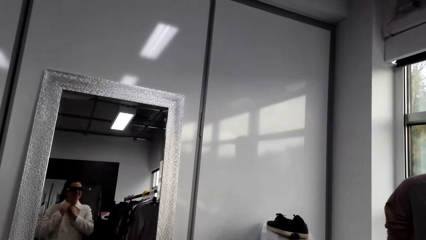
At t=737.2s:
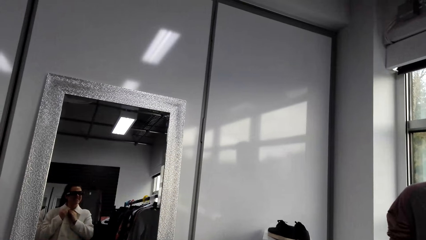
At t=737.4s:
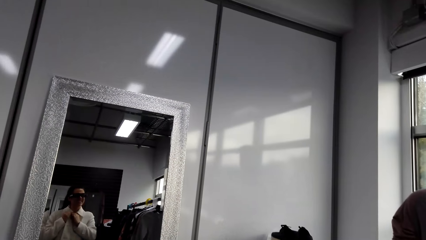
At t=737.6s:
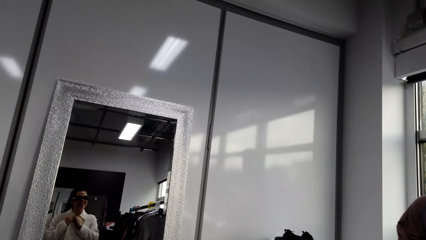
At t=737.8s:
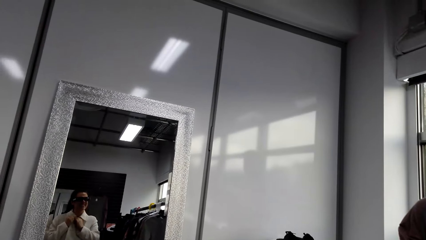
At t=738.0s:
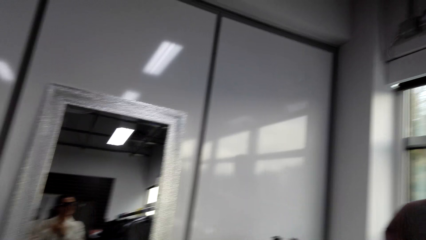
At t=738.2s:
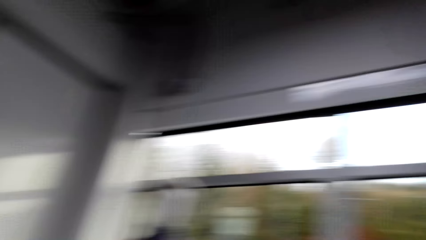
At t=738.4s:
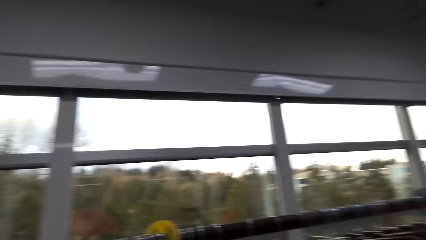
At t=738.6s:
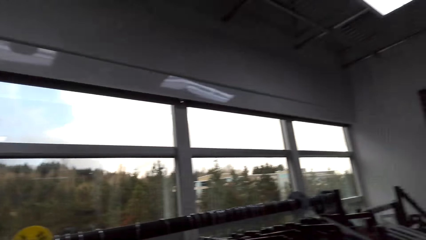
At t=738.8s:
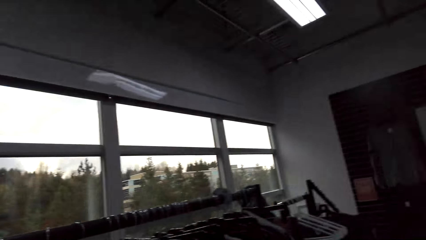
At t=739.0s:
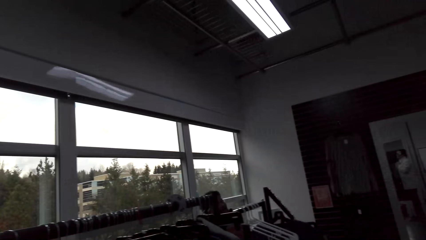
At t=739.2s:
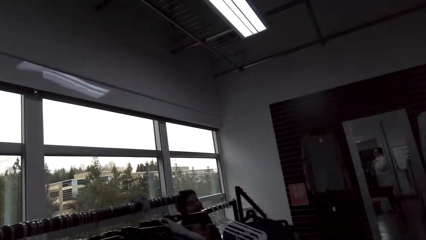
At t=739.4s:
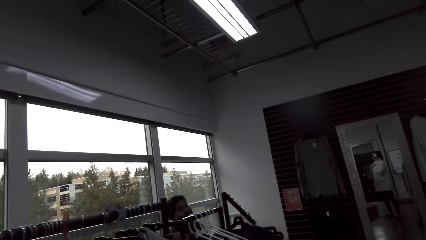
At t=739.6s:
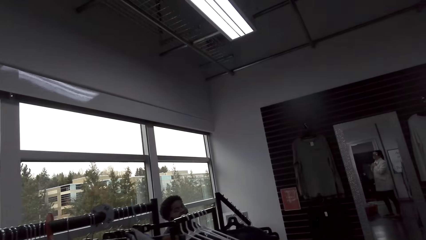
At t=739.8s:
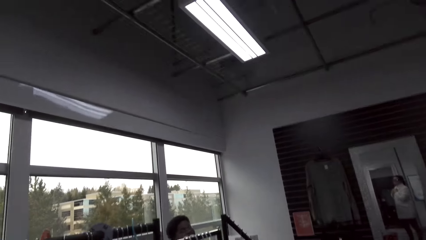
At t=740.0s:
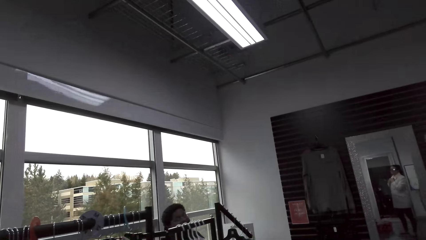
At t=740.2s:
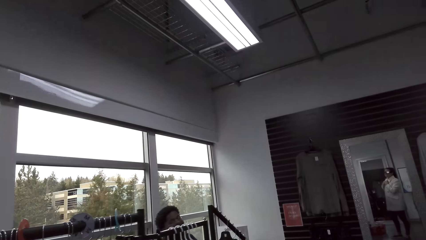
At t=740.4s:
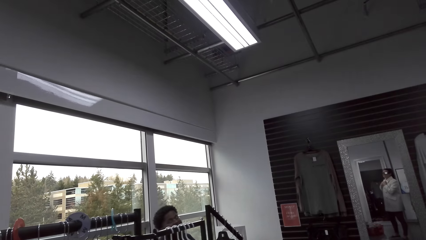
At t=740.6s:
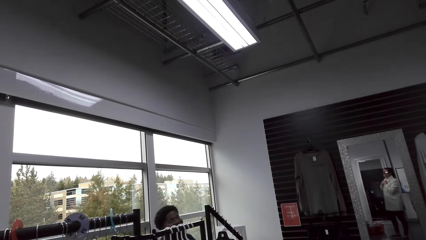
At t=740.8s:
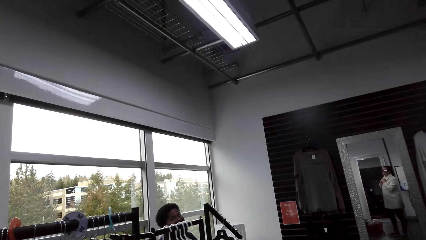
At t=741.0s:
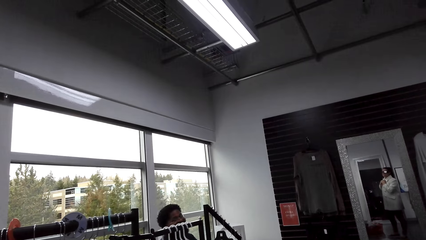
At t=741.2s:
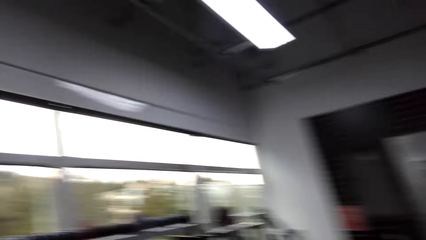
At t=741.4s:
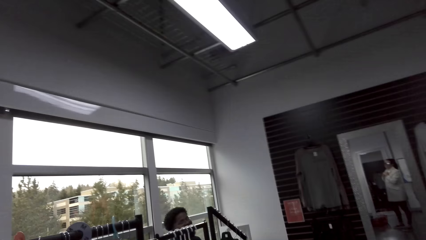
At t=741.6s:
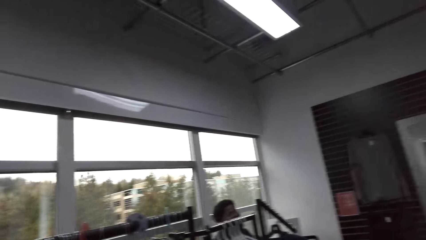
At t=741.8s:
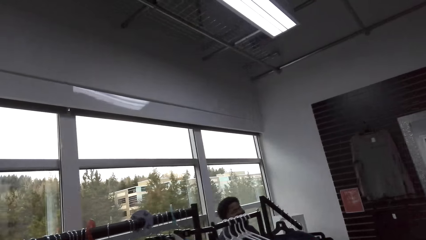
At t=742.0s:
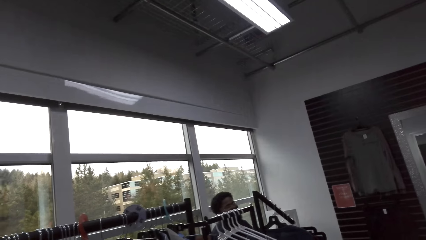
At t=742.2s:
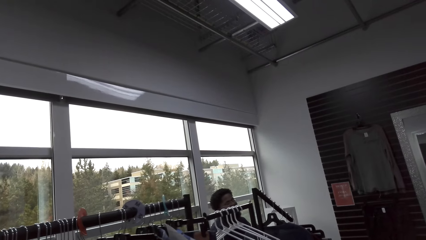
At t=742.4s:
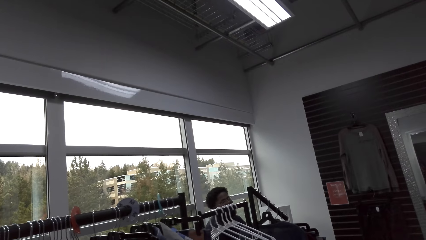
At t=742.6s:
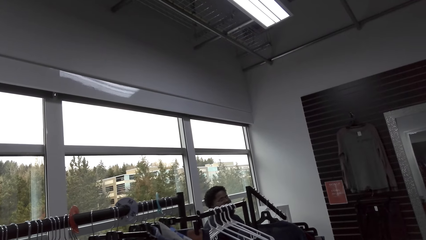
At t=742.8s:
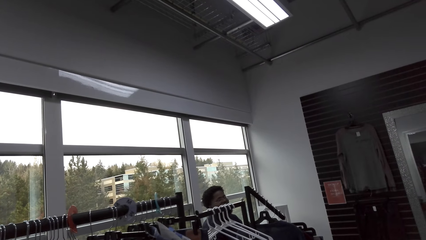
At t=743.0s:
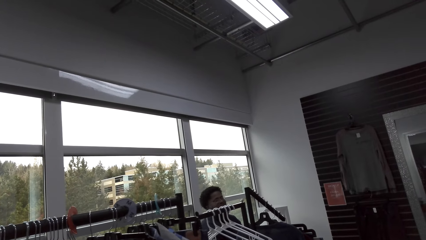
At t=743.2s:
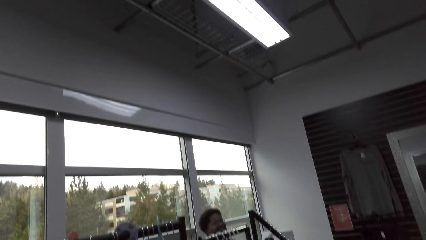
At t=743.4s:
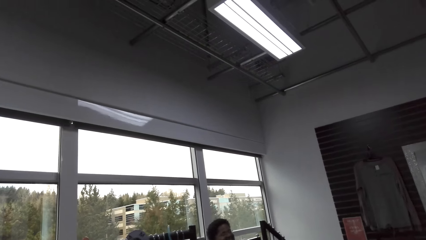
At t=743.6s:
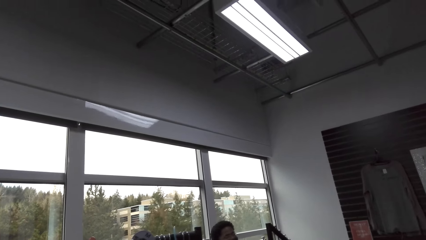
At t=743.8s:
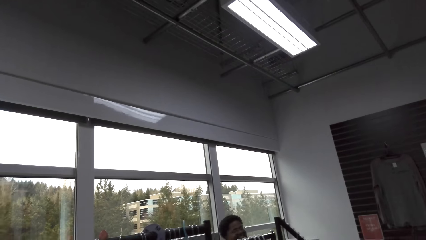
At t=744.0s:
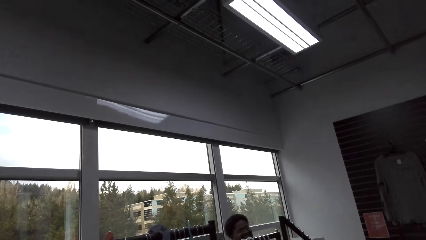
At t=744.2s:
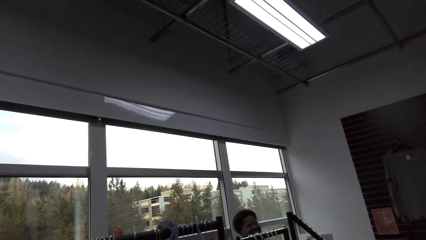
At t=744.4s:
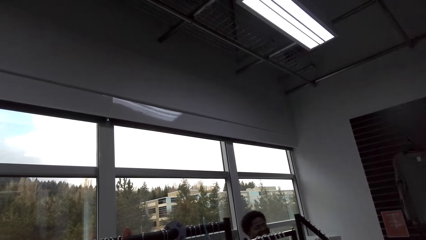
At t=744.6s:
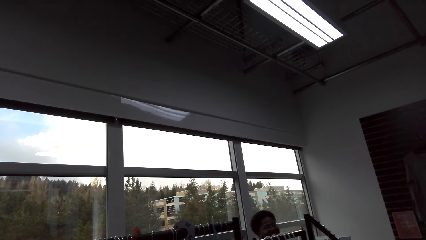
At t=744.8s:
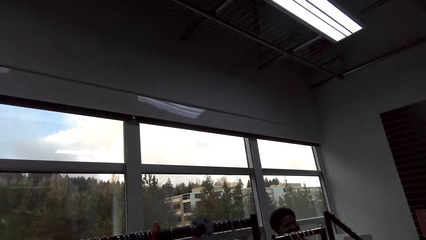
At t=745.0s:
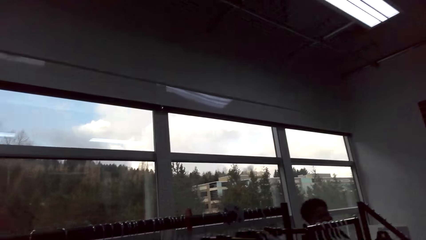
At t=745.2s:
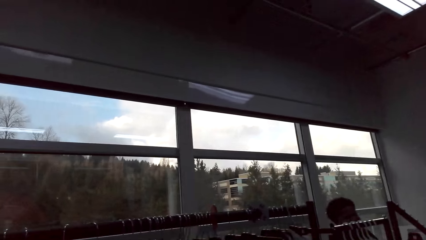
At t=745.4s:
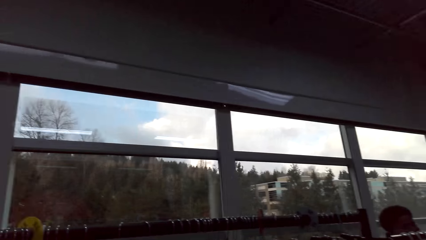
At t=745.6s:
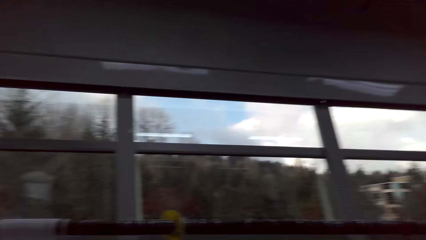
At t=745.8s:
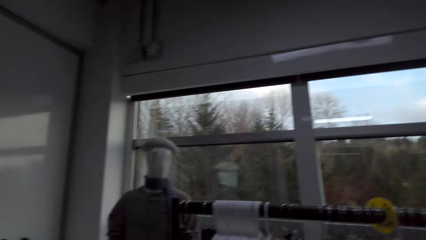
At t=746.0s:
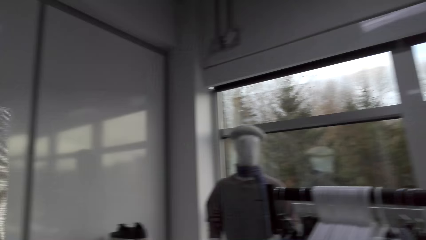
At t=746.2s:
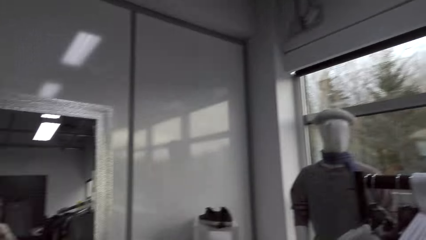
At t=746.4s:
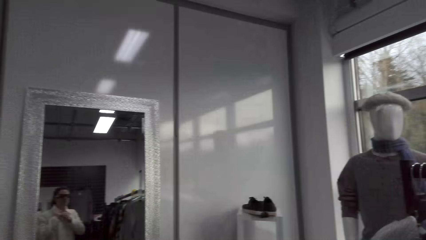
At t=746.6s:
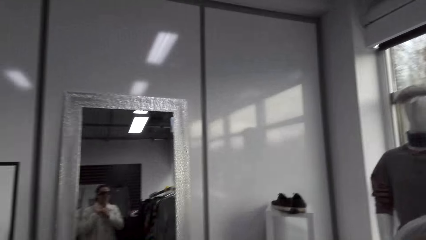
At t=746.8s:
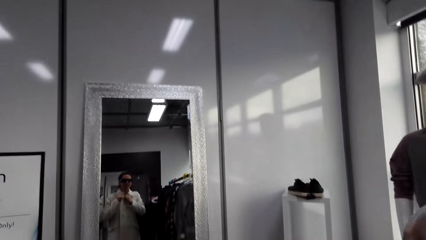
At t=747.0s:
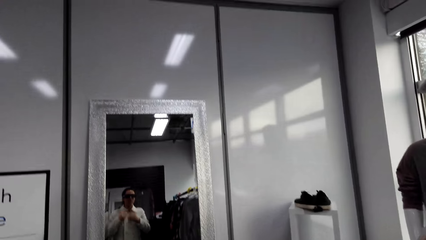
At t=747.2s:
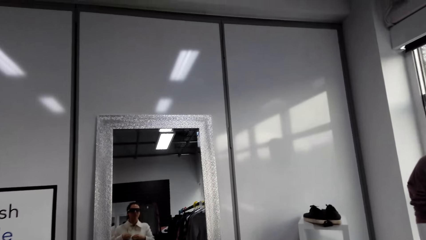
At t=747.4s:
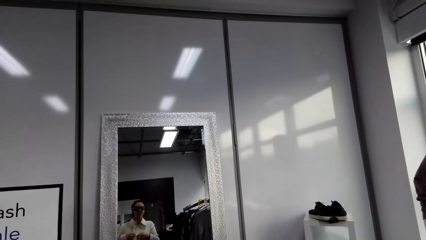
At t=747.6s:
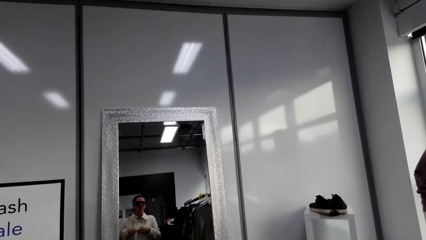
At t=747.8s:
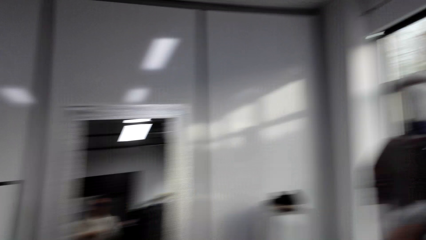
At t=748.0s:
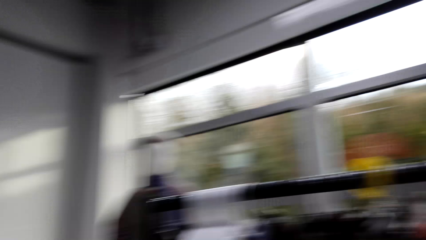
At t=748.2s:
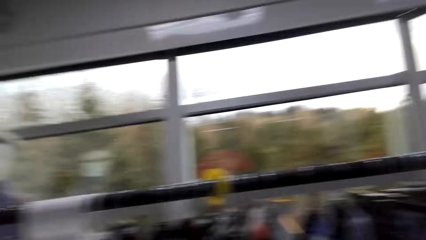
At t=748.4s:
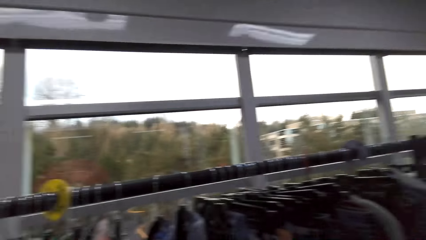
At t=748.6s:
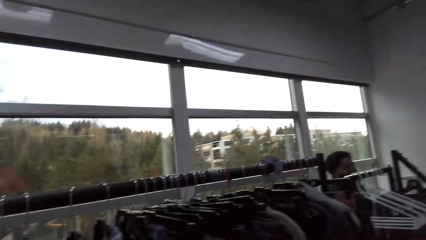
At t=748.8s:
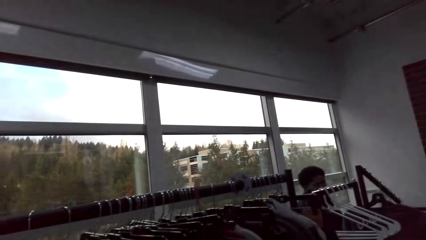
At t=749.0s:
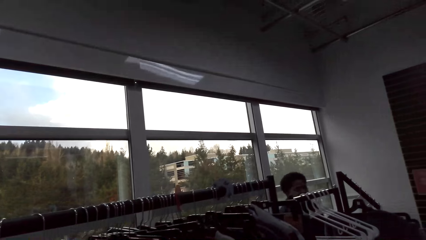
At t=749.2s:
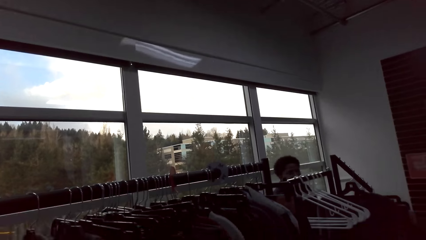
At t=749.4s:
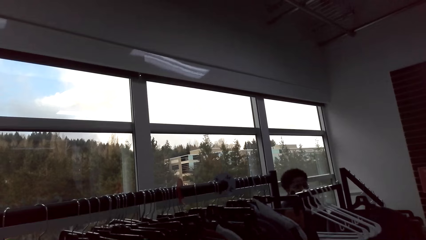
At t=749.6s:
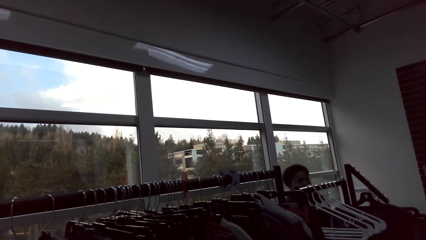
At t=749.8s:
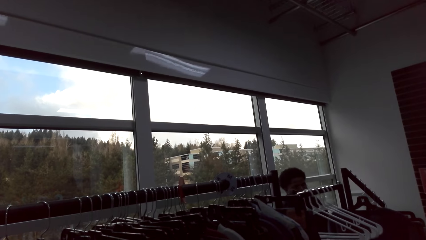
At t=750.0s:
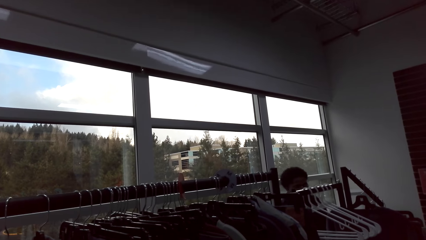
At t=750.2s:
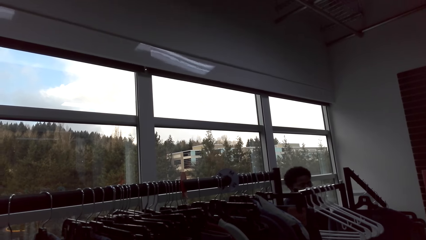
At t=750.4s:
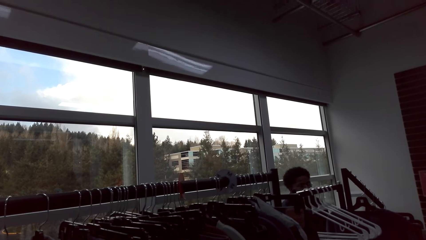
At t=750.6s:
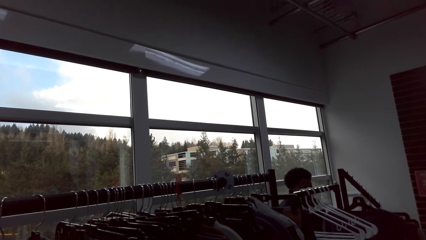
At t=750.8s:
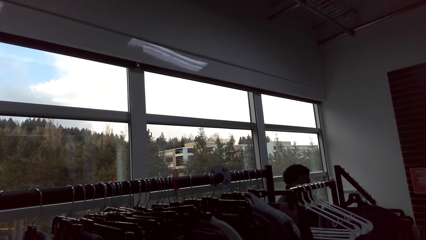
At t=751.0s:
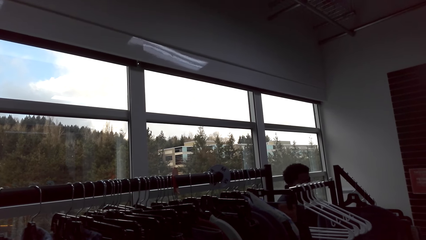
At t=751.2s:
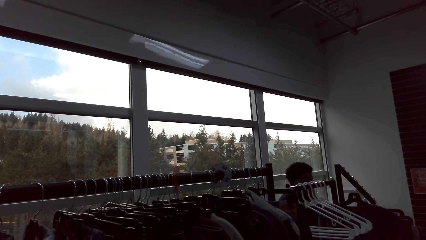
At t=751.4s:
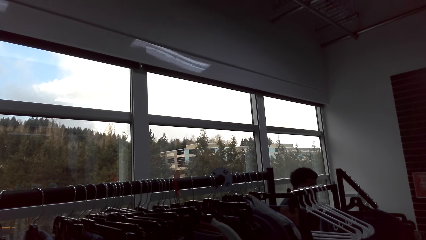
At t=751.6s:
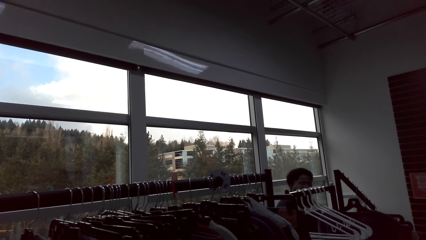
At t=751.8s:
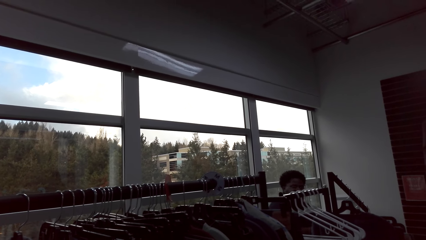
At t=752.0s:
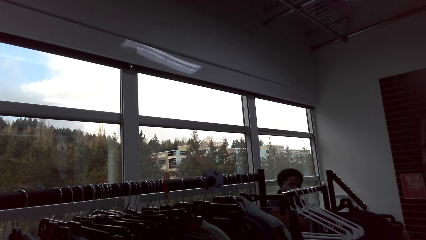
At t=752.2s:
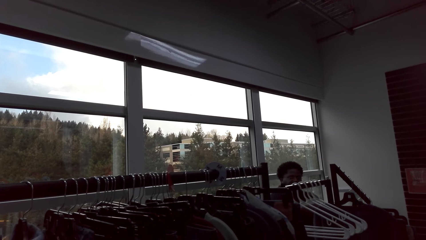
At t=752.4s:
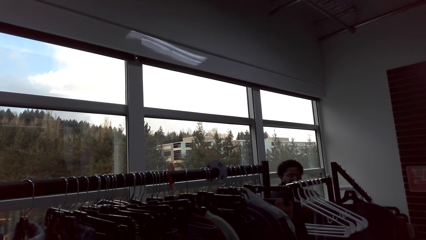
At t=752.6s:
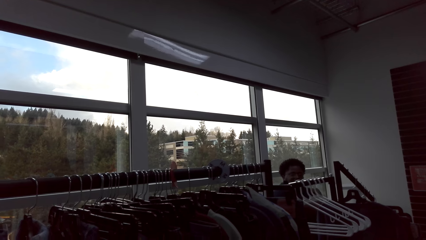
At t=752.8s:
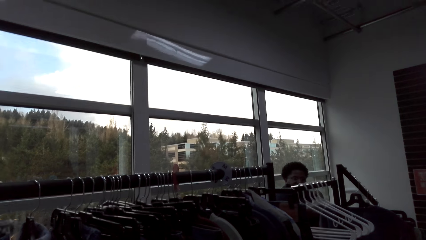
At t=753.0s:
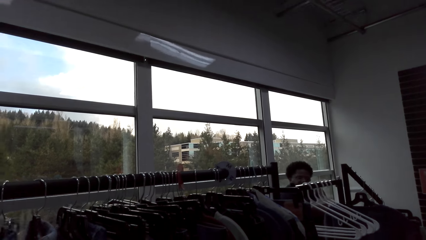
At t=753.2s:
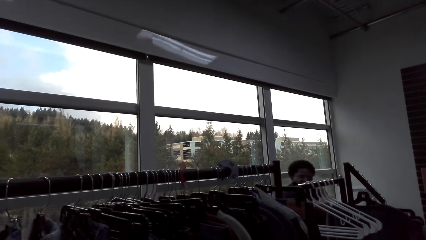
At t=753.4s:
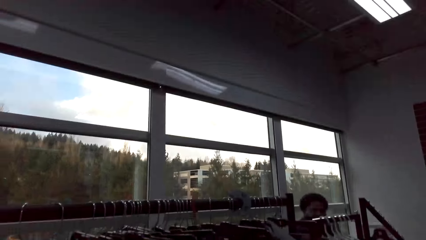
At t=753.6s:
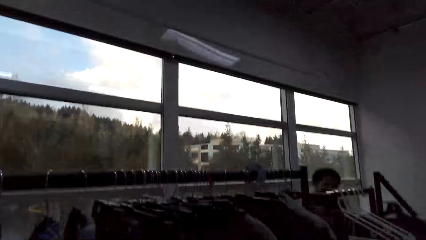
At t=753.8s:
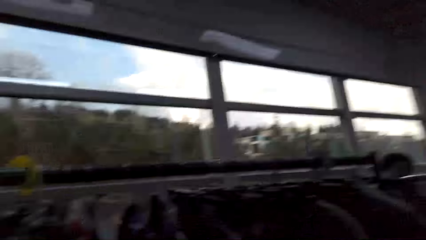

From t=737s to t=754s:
The camera wearer stares at the mirror. They stare at a man. They stare at the mirror. They stare at the man.
